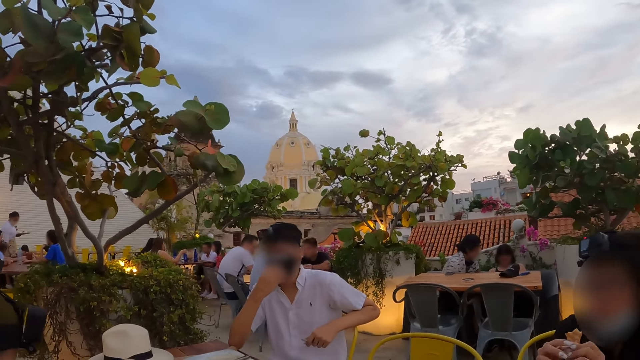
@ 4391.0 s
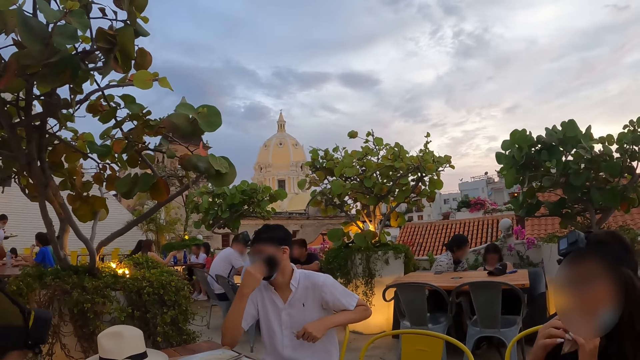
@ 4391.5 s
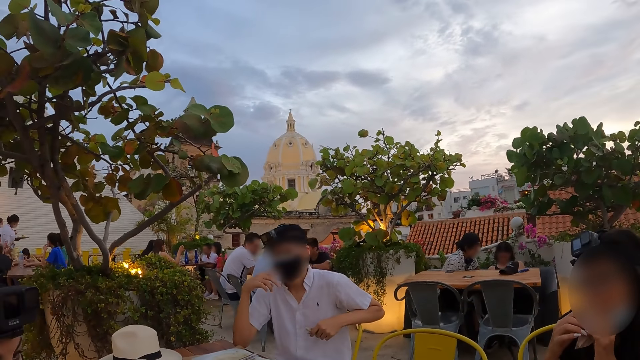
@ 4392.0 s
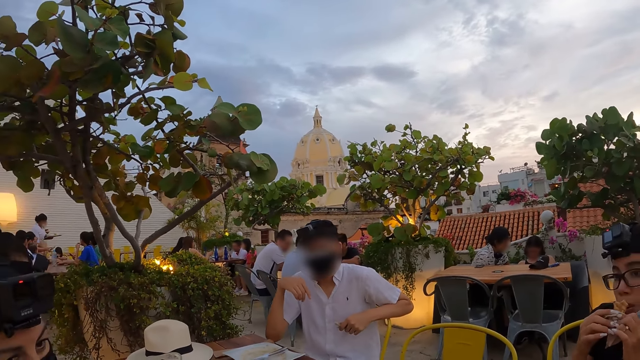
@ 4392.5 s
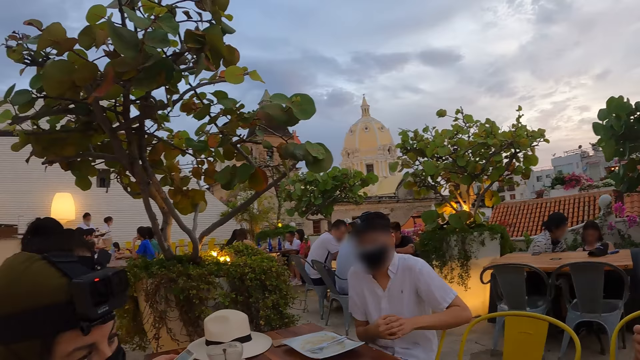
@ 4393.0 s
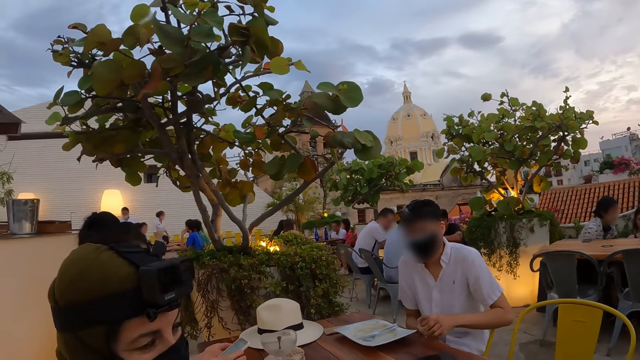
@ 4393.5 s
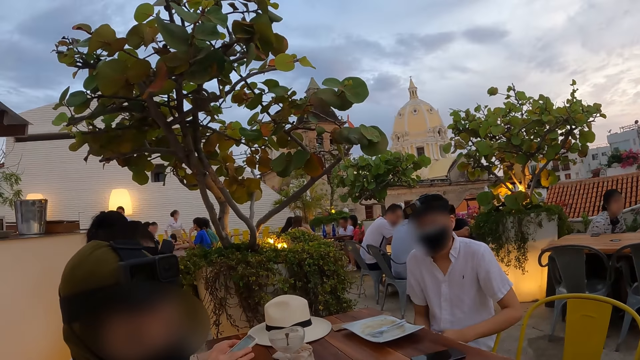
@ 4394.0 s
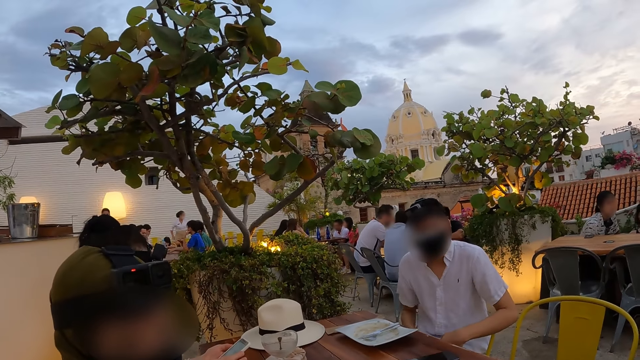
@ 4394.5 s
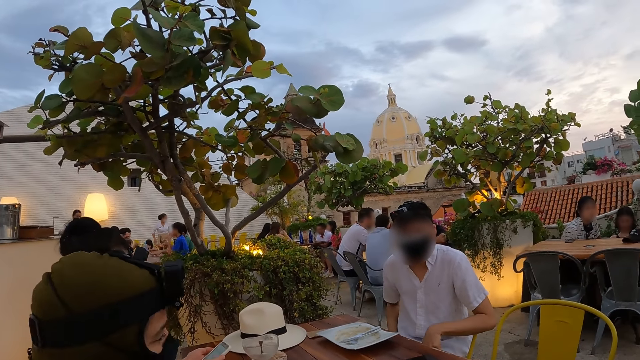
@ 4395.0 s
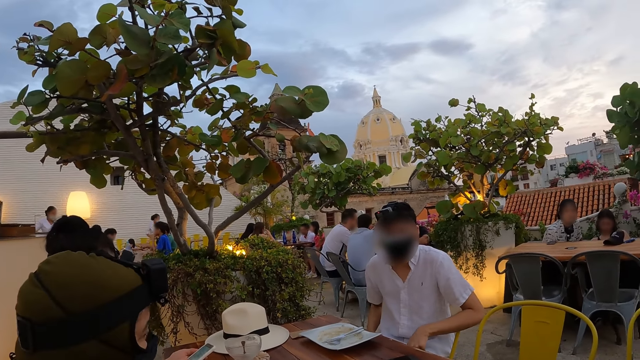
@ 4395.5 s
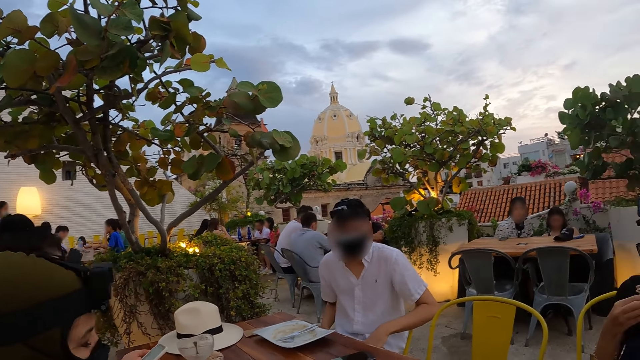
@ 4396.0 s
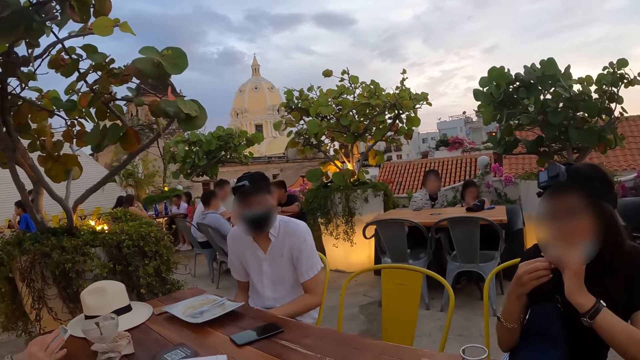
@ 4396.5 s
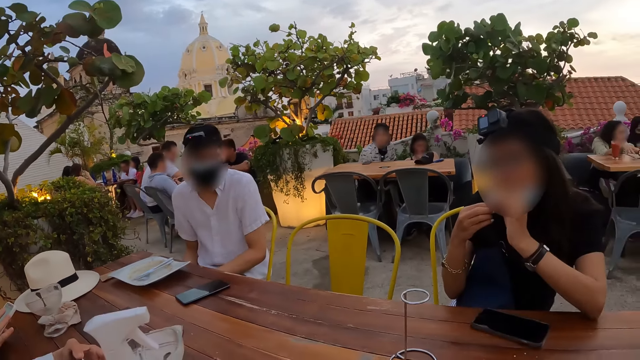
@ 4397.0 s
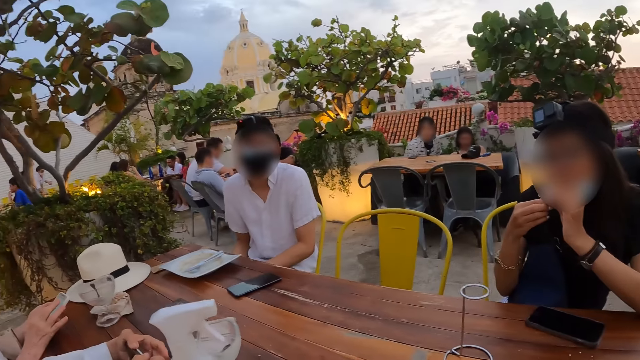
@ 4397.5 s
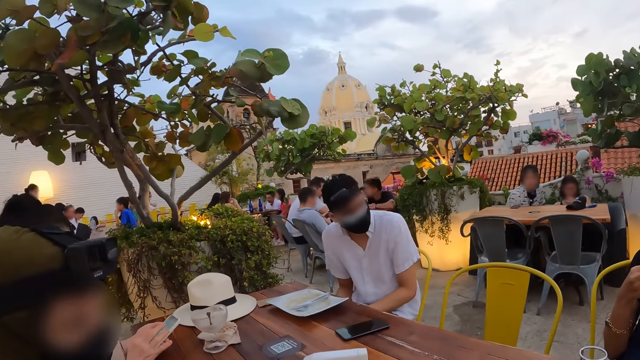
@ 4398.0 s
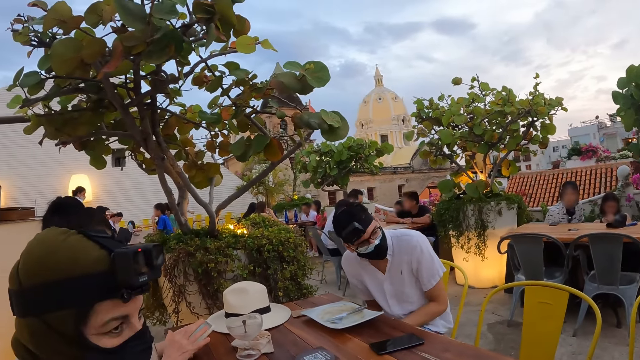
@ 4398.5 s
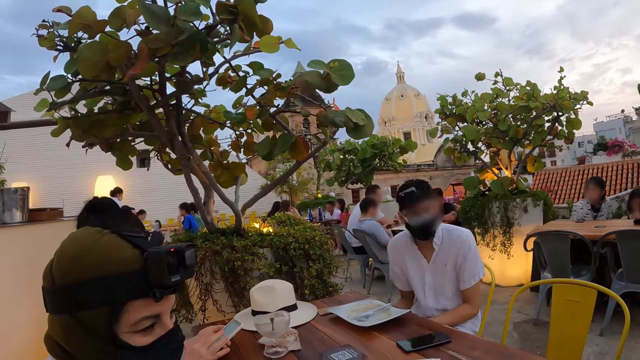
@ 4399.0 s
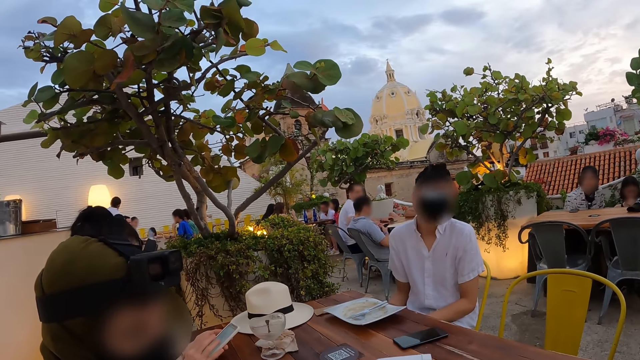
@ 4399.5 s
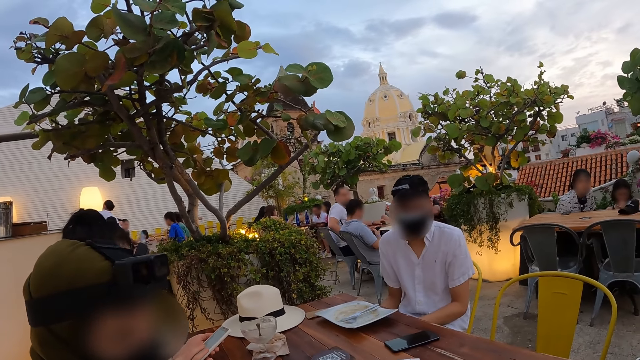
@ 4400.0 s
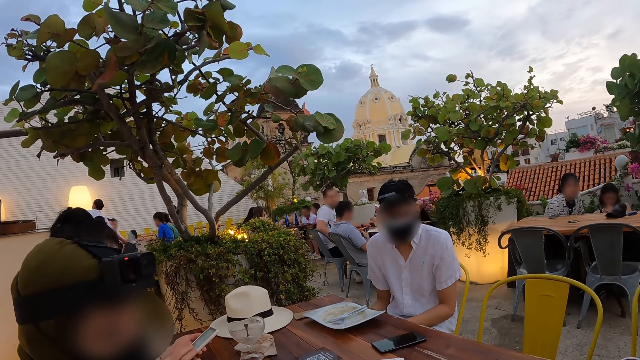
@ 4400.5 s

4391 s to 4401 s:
A man touches the facemask. A woman eats from the sausage roll in her right hand. The man holds the hands together. The camera wearer looks at the man.

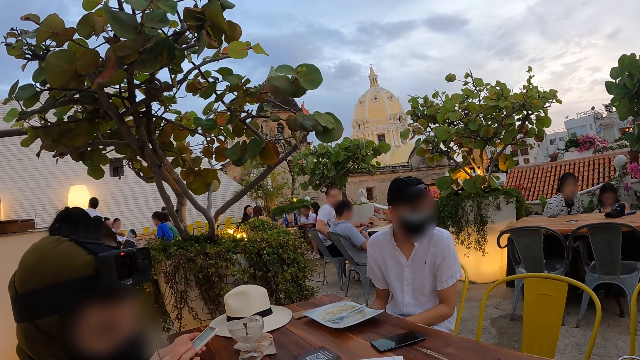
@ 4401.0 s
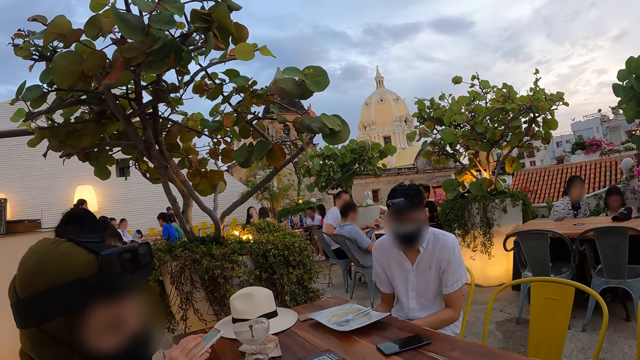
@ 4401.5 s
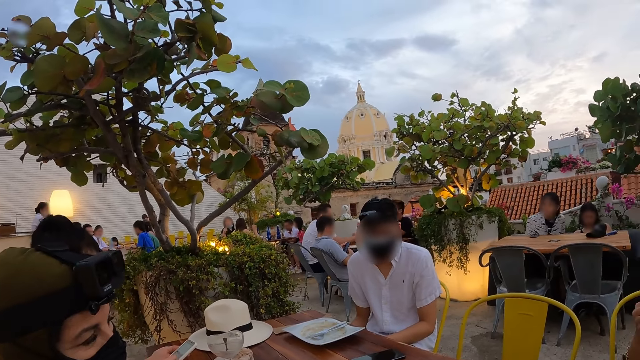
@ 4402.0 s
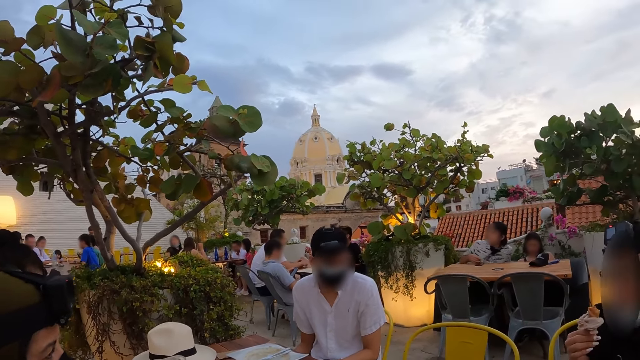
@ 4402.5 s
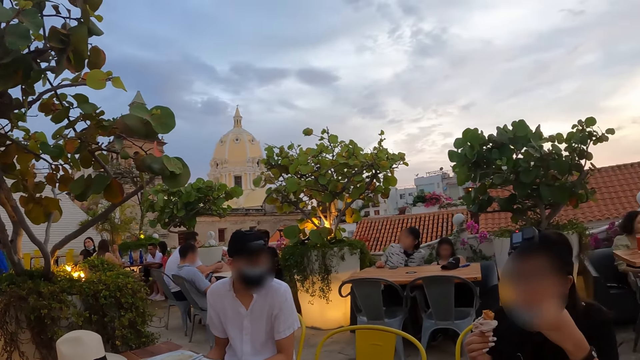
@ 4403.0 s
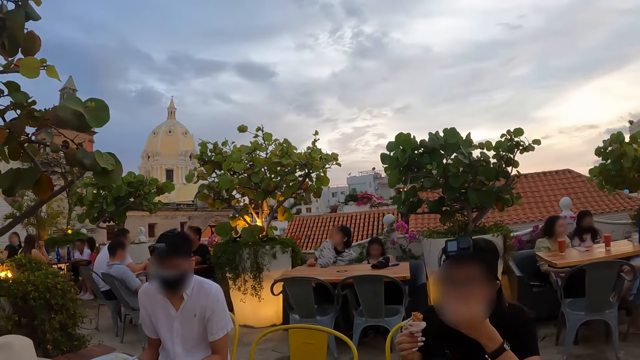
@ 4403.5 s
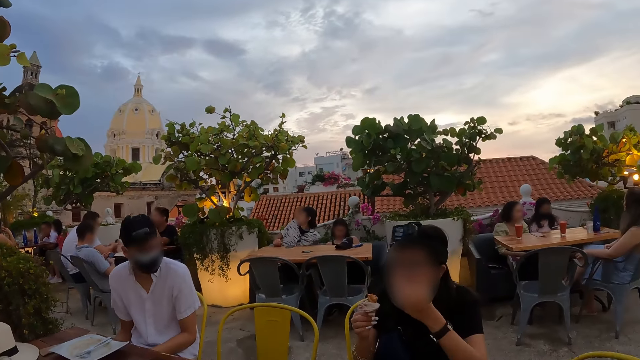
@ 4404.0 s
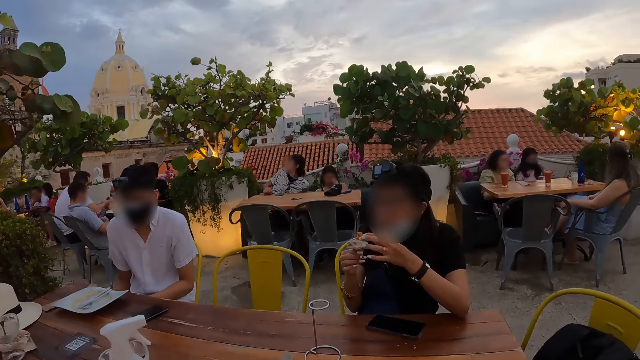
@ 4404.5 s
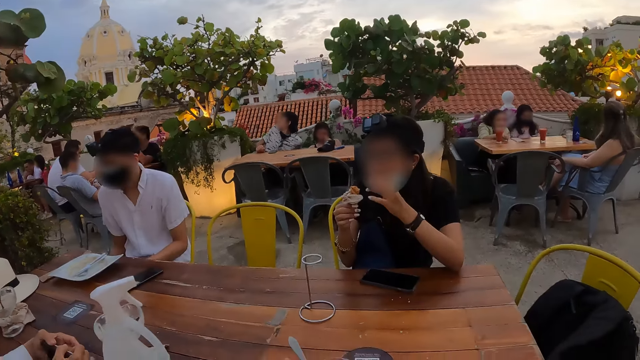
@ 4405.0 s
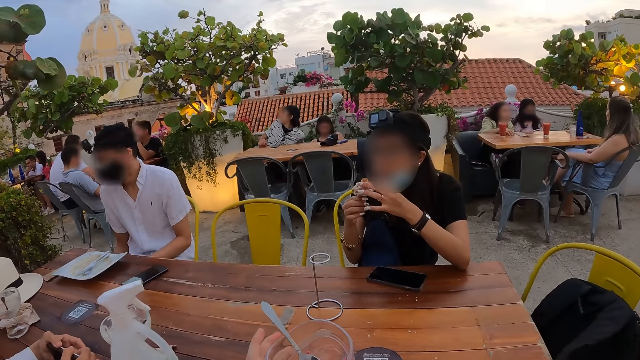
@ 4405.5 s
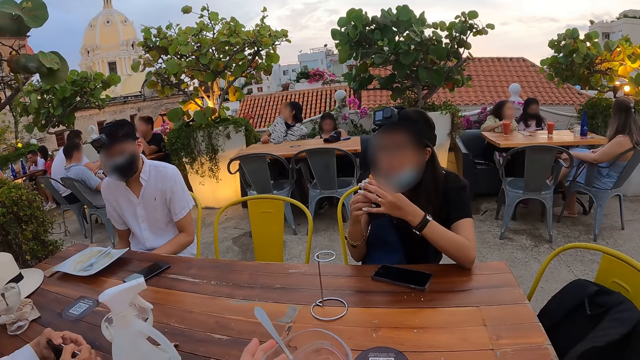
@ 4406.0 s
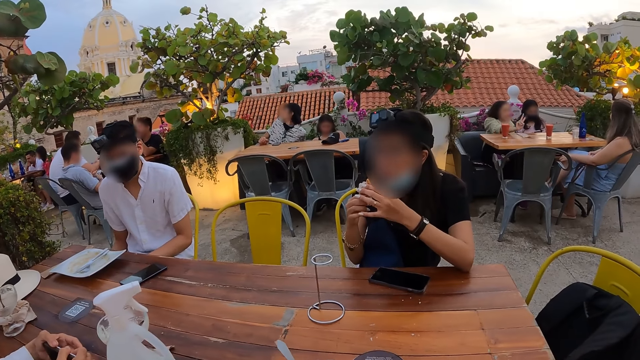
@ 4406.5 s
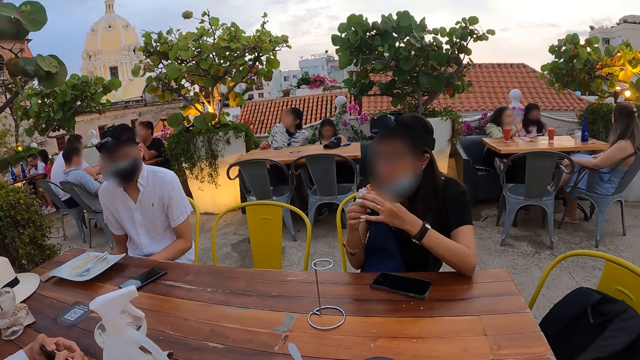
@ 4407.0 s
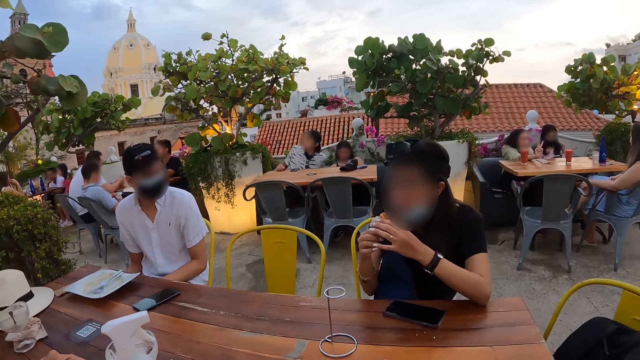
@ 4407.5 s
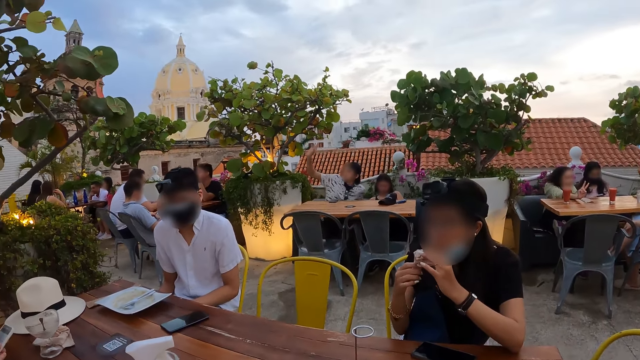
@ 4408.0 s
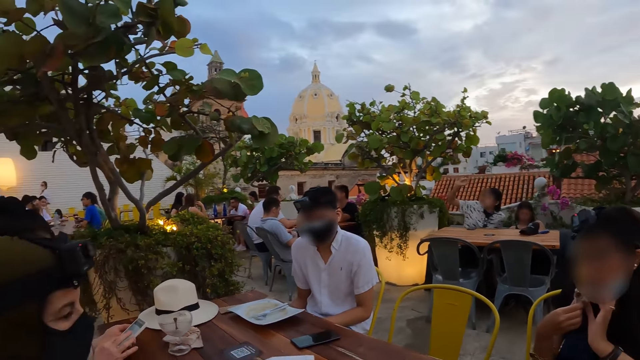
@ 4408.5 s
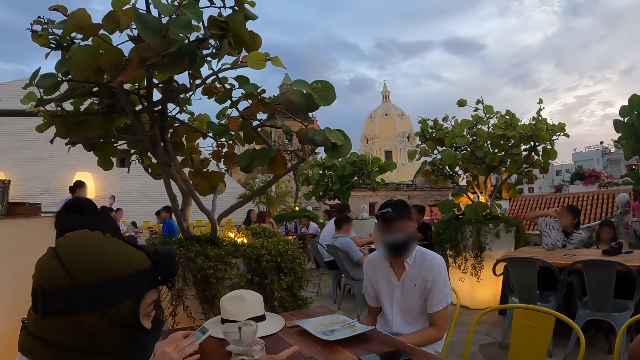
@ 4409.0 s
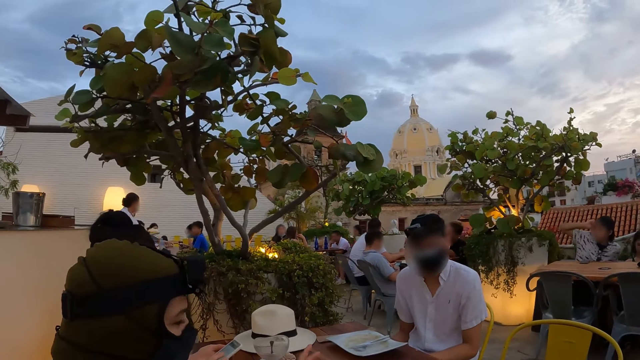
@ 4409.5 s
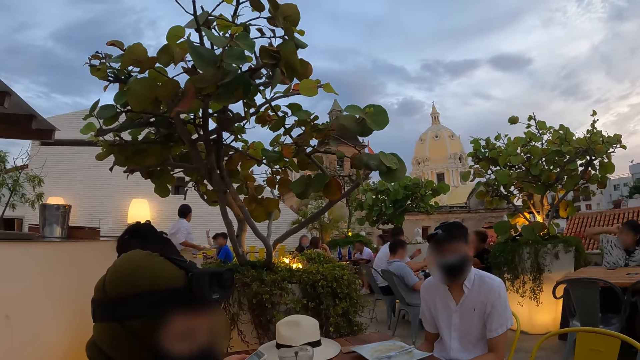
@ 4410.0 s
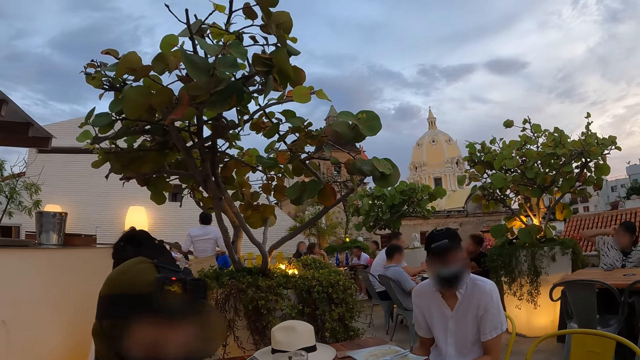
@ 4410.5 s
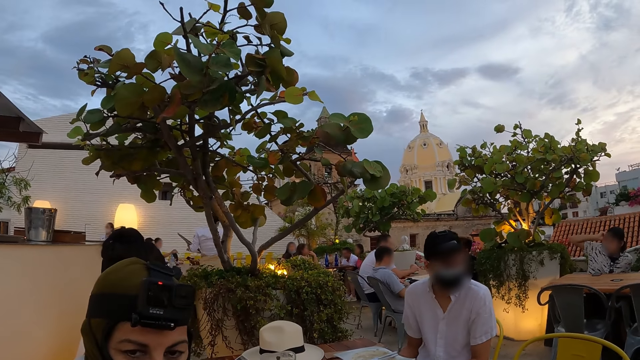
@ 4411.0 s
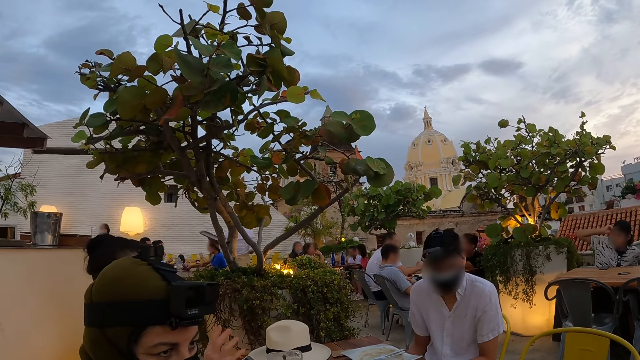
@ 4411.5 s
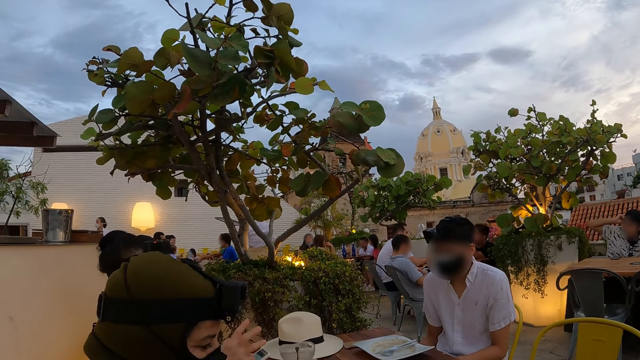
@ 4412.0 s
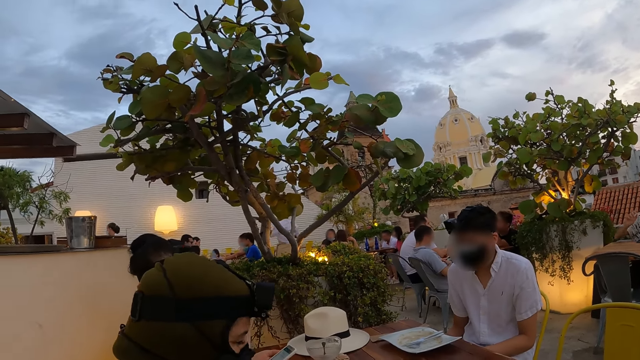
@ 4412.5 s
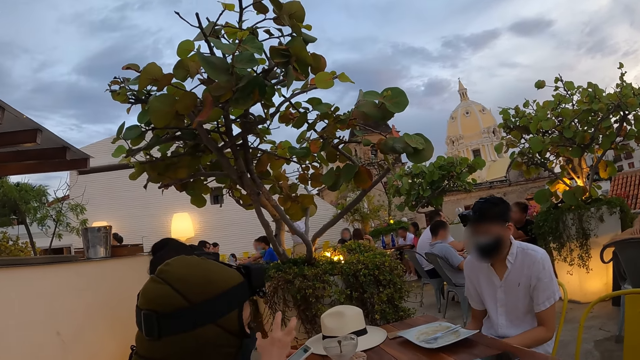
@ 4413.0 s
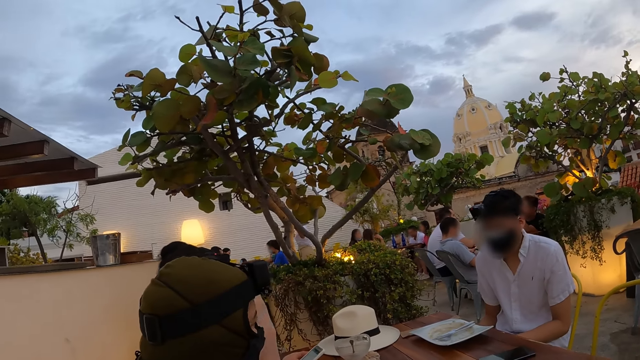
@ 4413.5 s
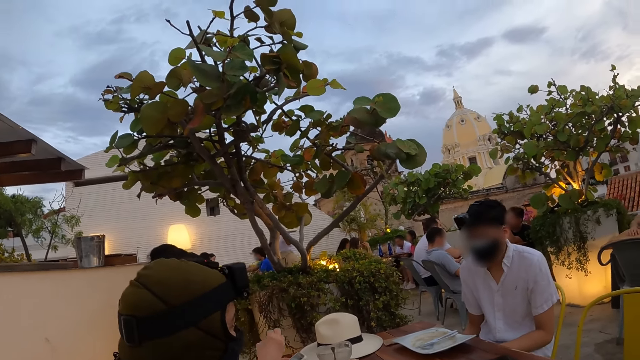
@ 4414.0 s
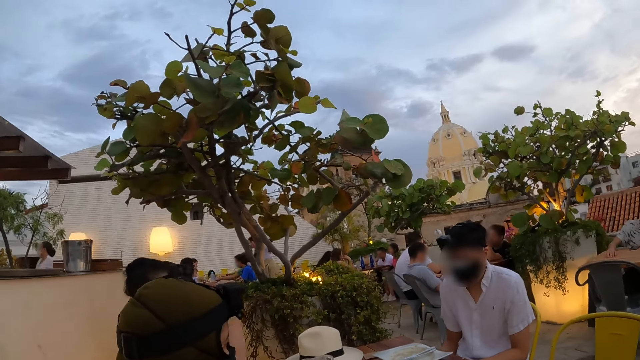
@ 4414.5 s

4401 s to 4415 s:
A woman wipes her mouth with her left hand. She holds something and eats from the sausage roll in her right hand. The camera wearer looks at a man. Another woman gestures with her right hand.
